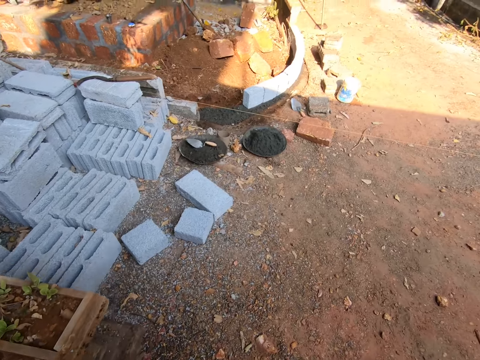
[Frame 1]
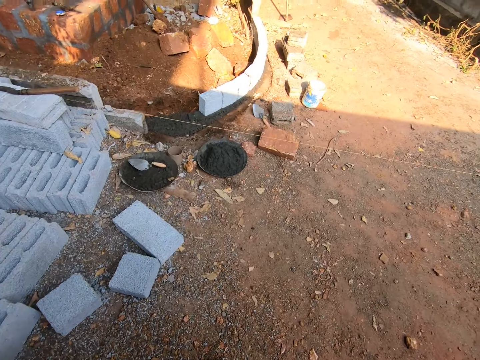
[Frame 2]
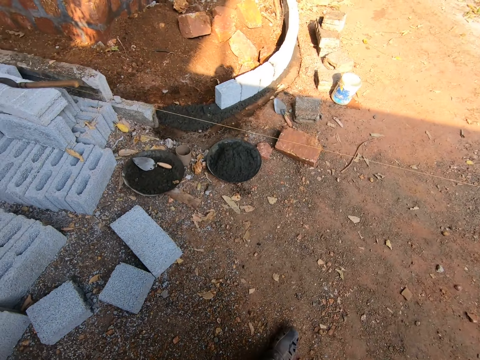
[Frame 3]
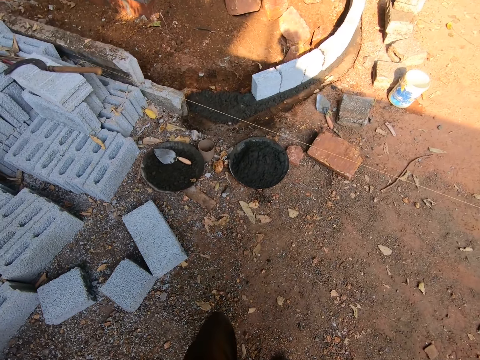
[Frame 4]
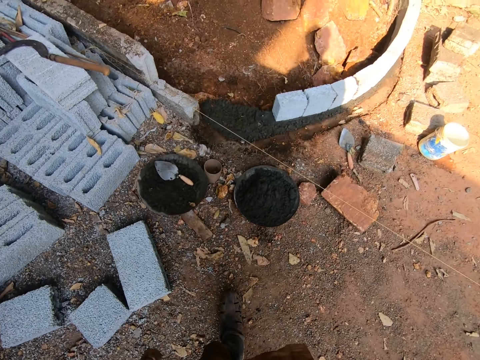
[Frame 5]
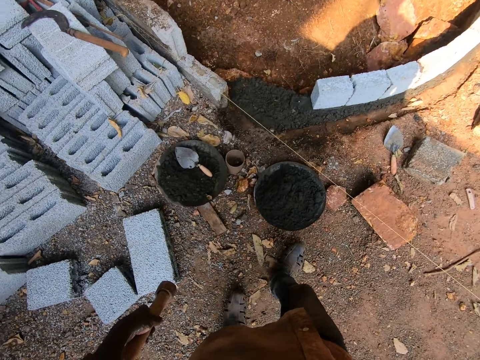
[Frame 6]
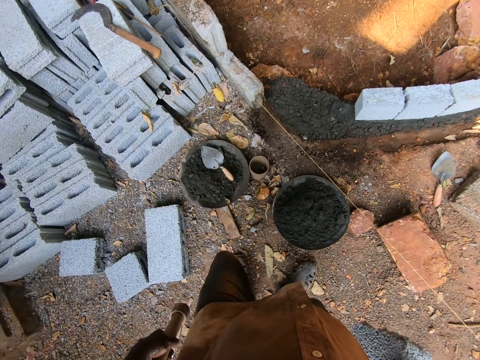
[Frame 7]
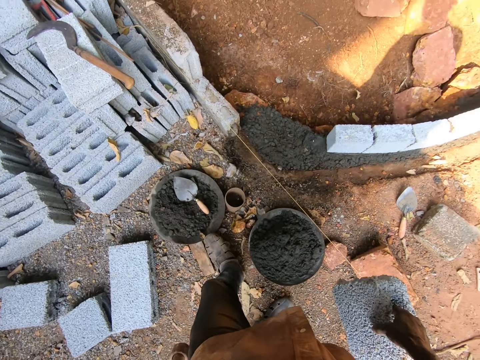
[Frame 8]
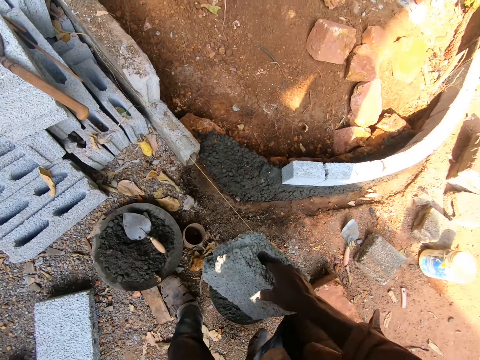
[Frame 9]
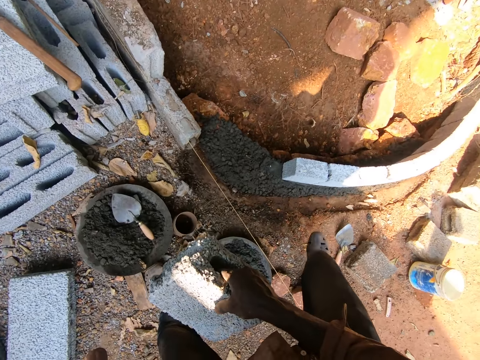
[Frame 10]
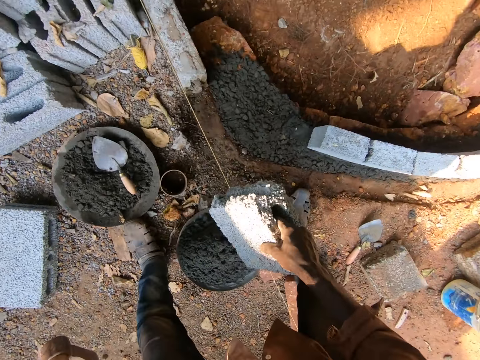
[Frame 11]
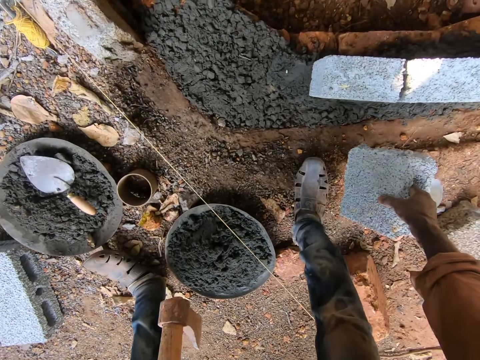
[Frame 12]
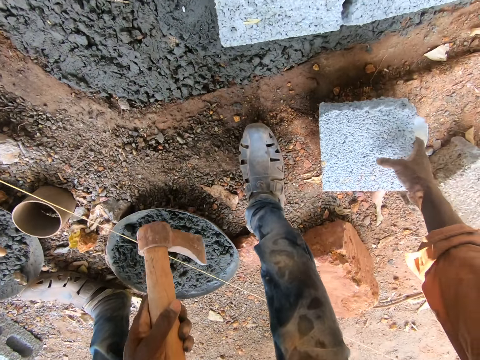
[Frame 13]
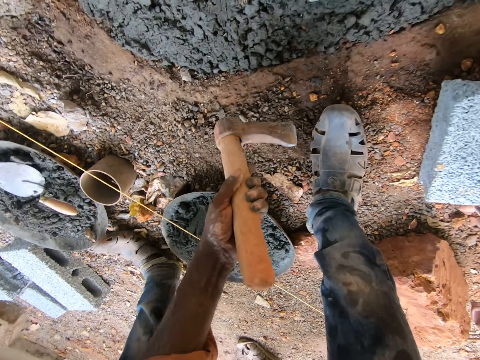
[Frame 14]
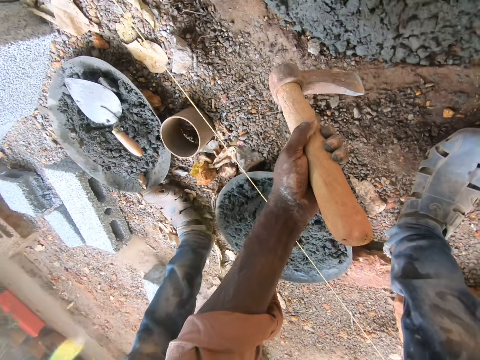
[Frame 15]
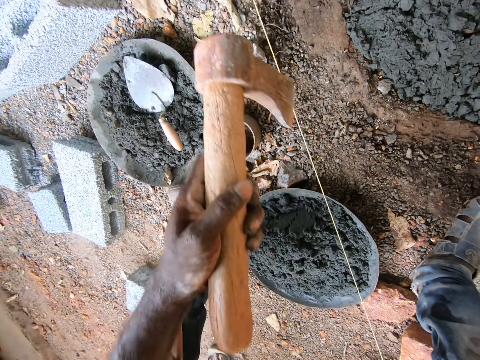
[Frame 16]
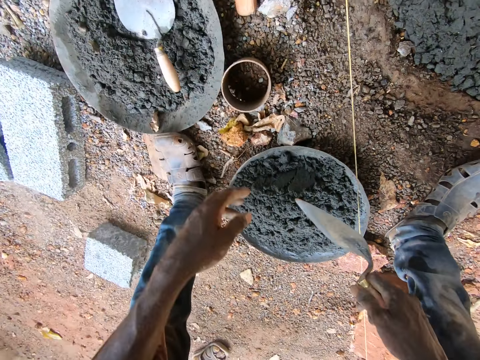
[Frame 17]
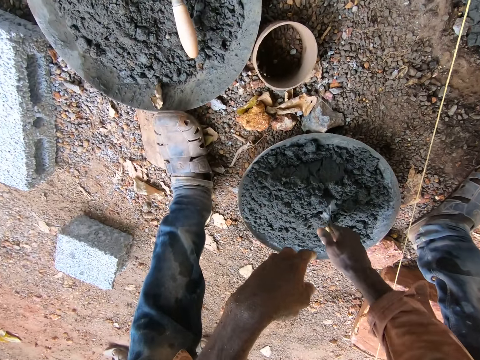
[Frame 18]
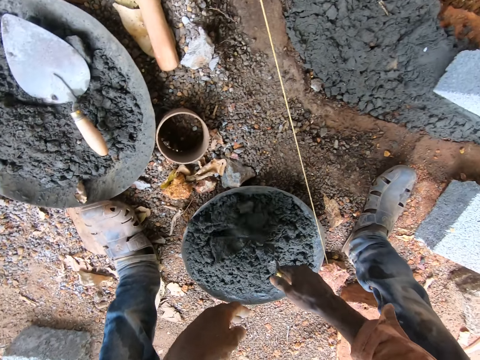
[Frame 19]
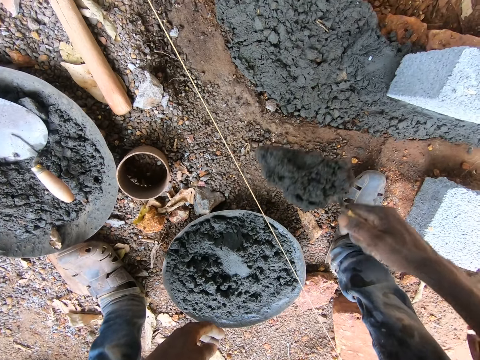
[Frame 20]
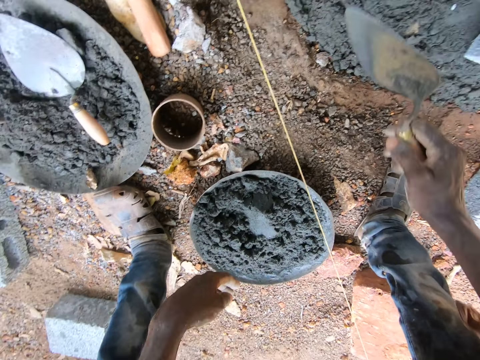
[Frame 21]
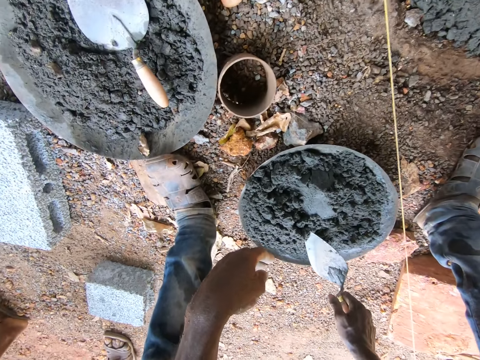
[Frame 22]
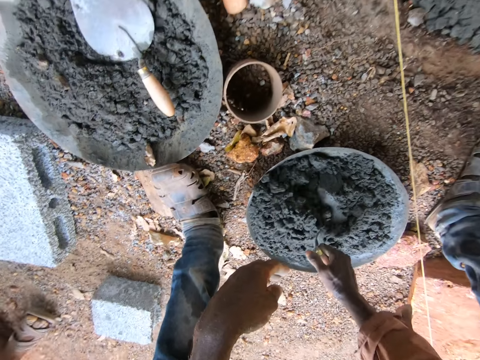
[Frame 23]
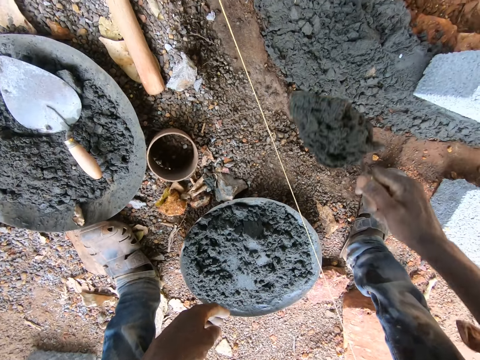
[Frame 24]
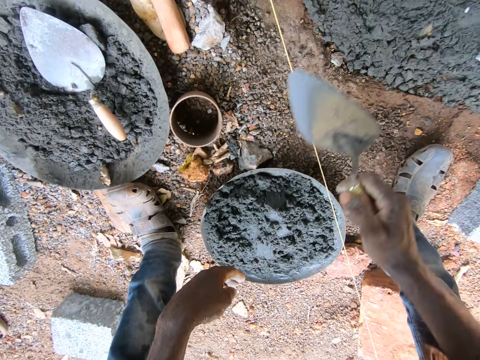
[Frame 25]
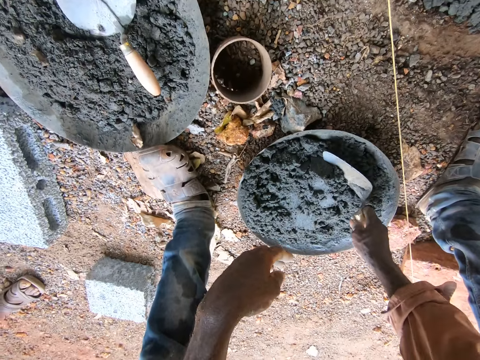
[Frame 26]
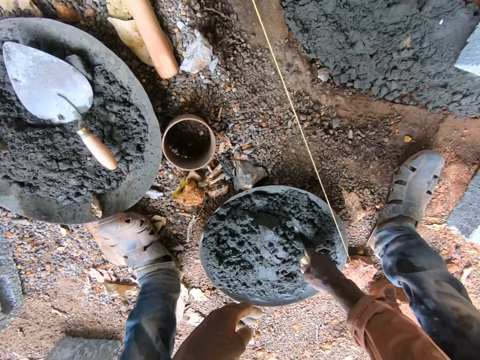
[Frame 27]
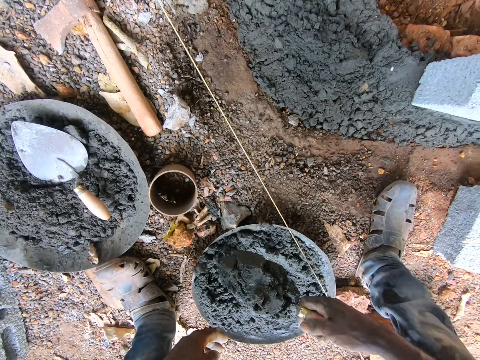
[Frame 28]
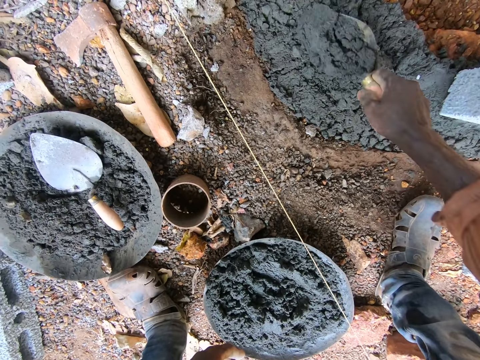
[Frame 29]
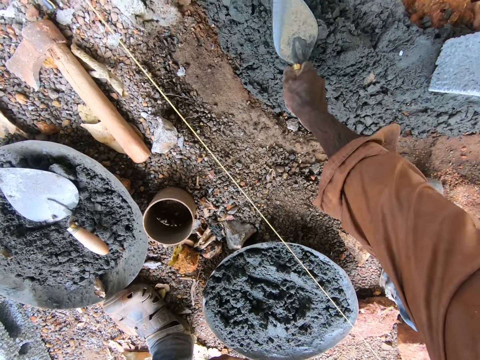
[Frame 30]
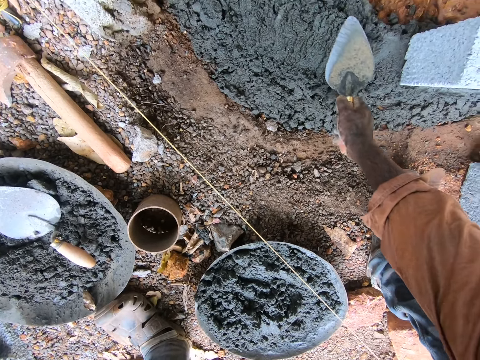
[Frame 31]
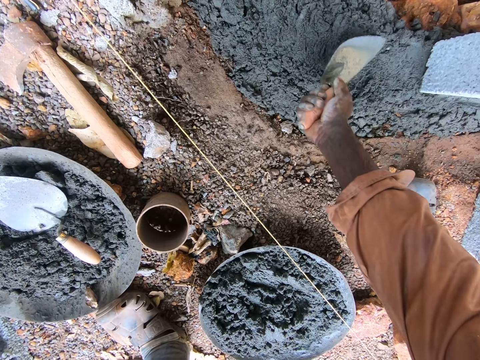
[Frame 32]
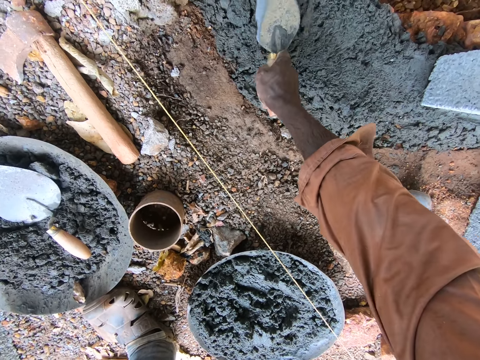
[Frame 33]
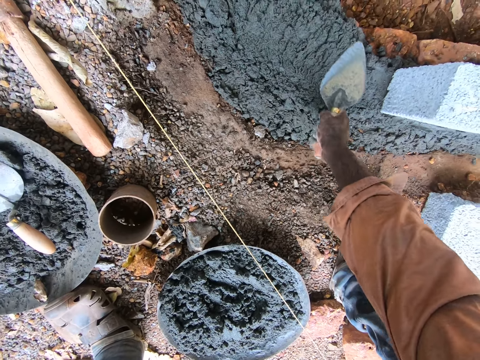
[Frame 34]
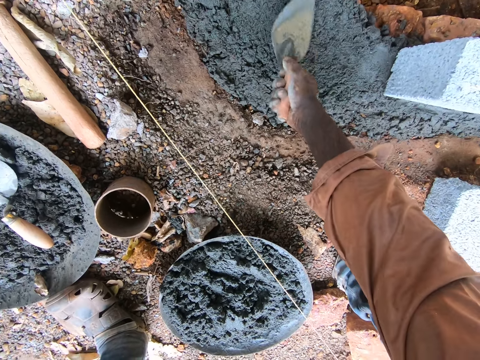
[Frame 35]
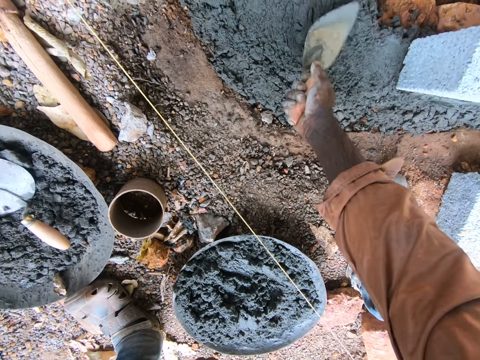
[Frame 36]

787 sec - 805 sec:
The camera wearer puts the brick on the ground. They drop an axe on the ground. They take cement or concrete from the iron tasla with a trowel. They pour the concrete in the furrow. They scoop the concrete with the trowel, pour the concrete in the furrow, scoop the concrete with the trowel, and pour the concrete in the furrow. They spread the concrete on the ground with the trowel.

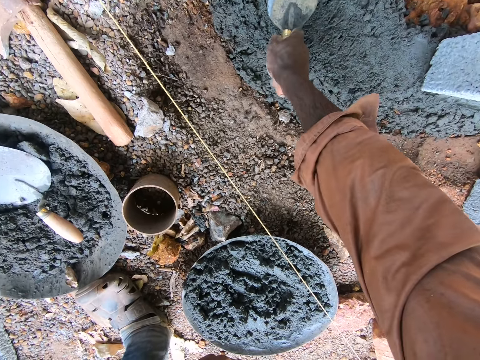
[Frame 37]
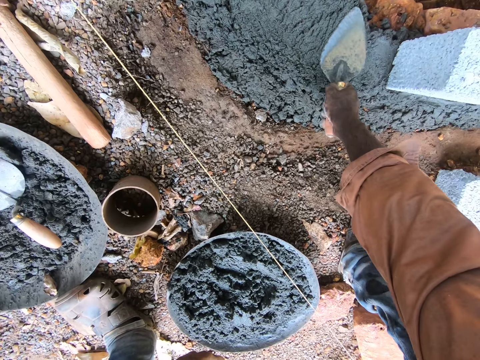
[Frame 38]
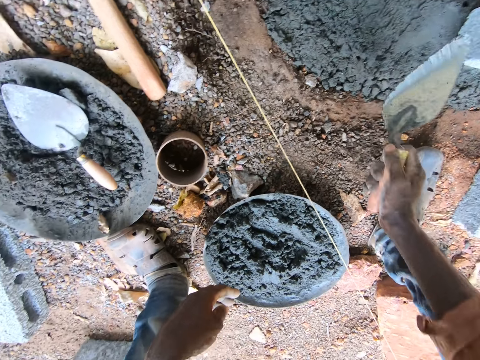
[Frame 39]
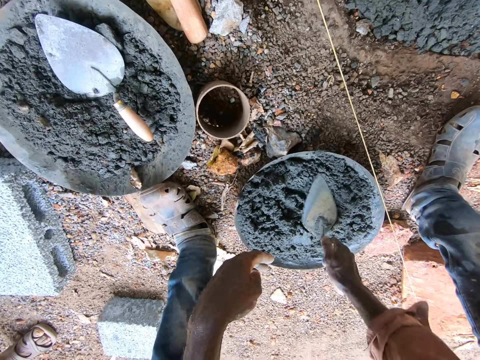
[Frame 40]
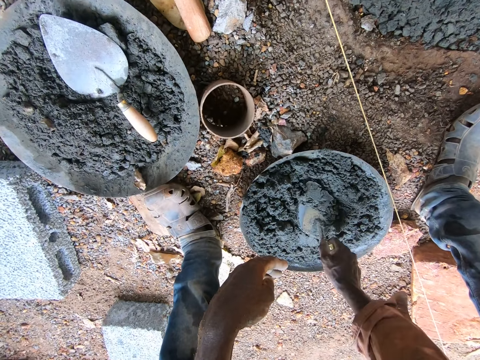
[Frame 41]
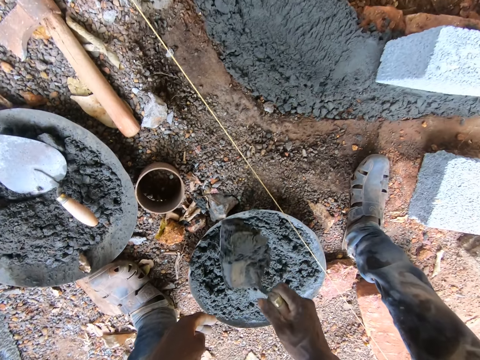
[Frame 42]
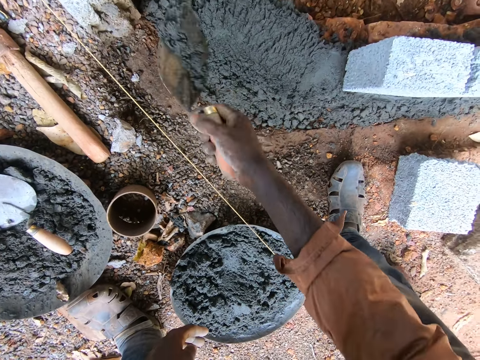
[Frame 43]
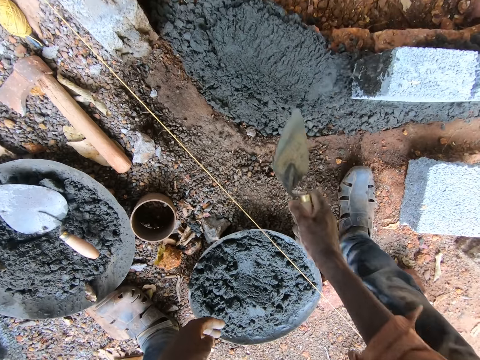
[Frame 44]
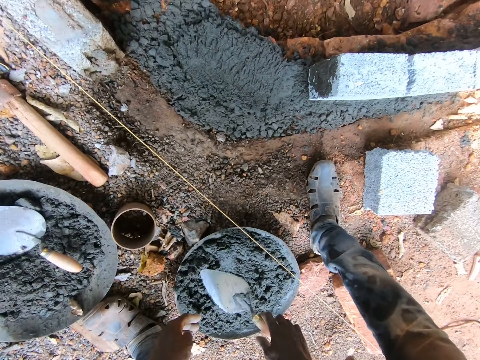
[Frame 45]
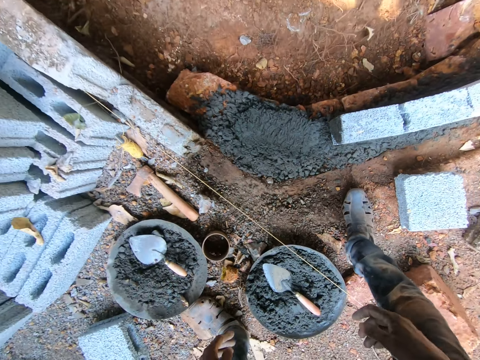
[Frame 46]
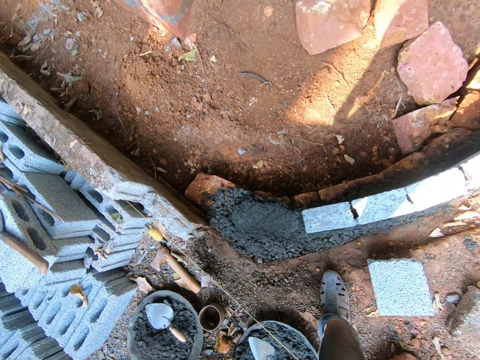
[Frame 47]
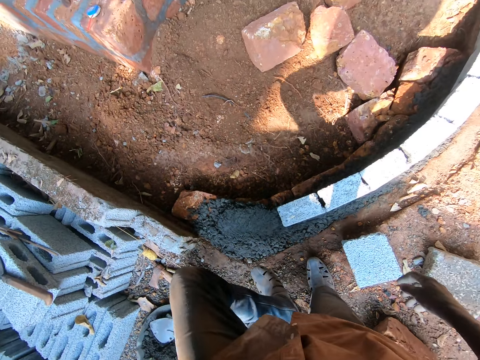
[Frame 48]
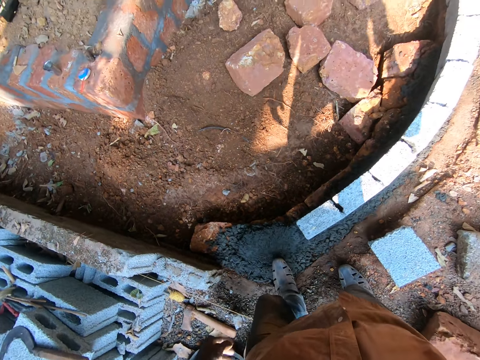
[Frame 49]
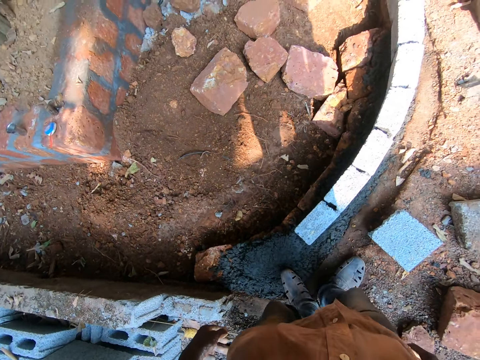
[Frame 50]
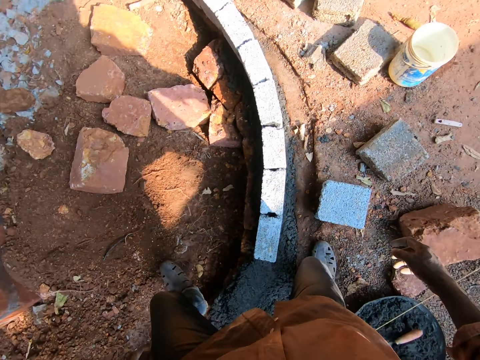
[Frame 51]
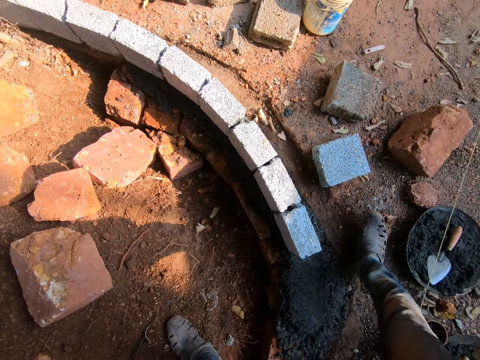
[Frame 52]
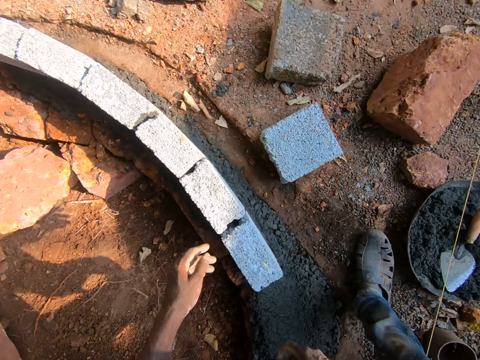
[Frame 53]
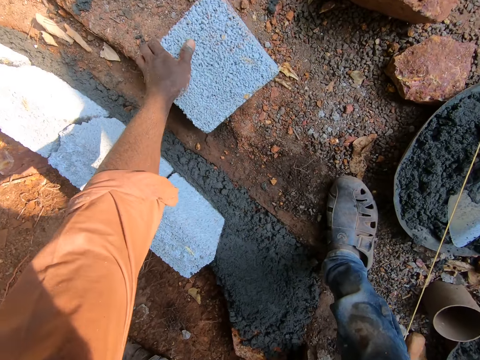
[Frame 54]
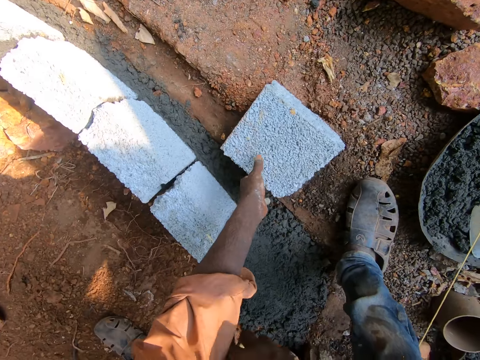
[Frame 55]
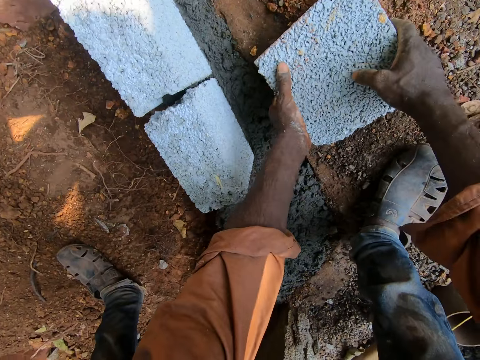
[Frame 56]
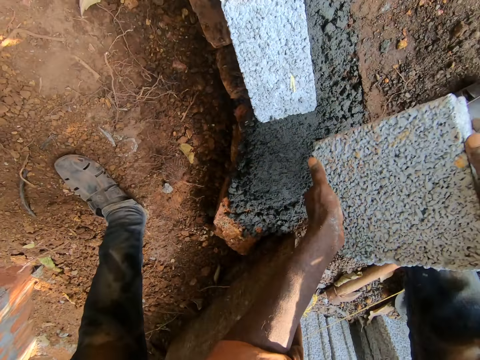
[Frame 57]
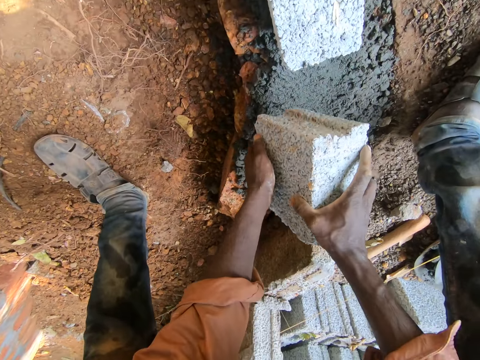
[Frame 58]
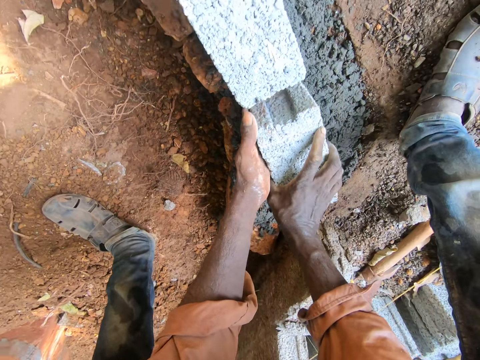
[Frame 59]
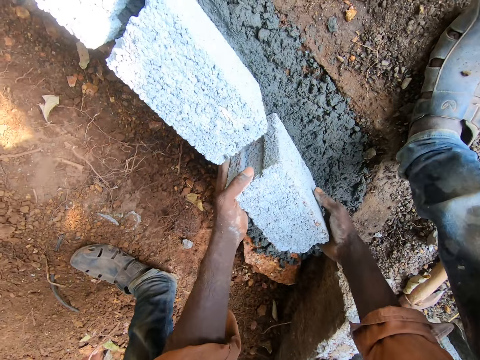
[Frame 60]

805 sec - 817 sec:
The camera wearer takes cement or concrete from the iron tasla with a trowel. They stick the cement on the brick. They pour the concrete in the furrow. They move a step. They pick up a brick from the ground. They put the brick on the cement in the furrow.
